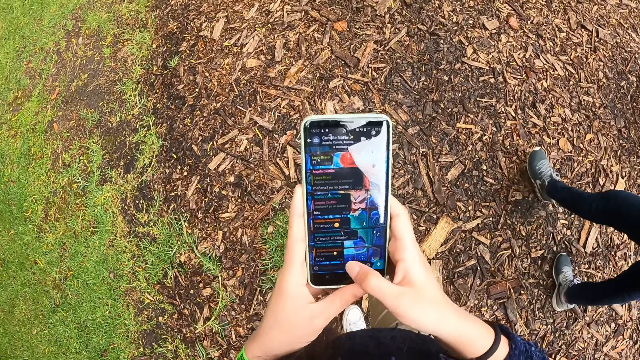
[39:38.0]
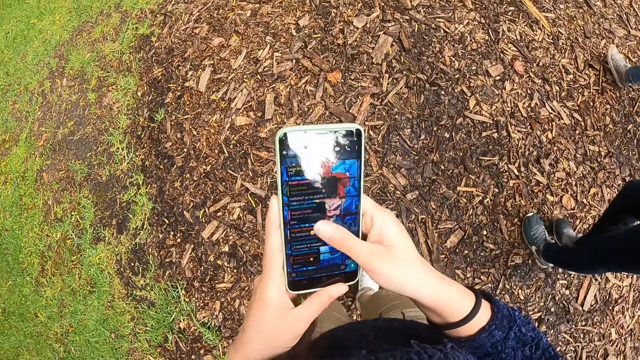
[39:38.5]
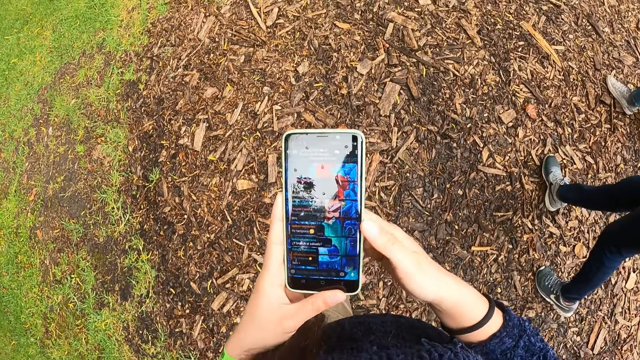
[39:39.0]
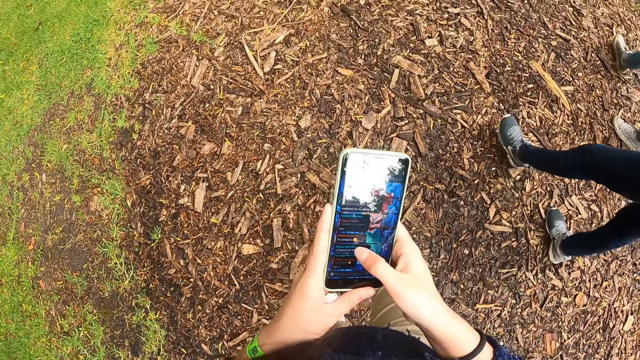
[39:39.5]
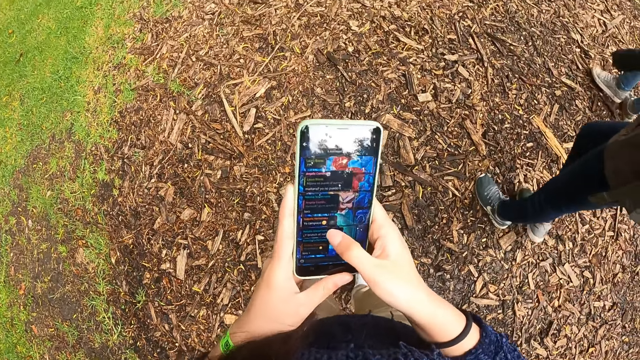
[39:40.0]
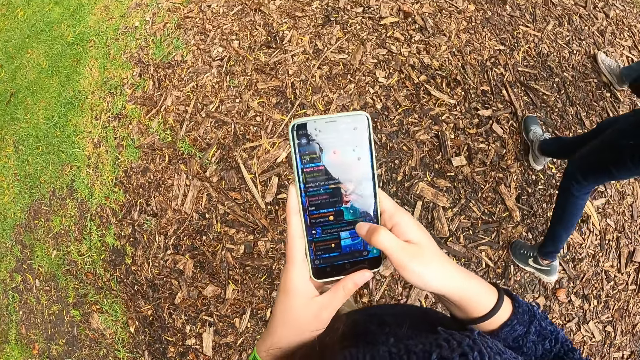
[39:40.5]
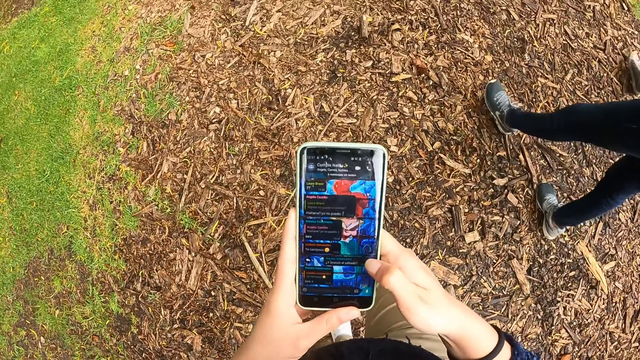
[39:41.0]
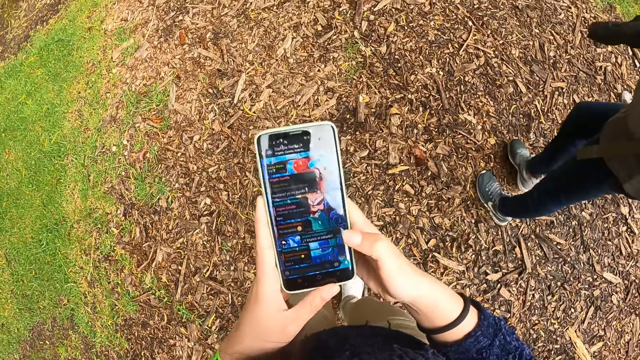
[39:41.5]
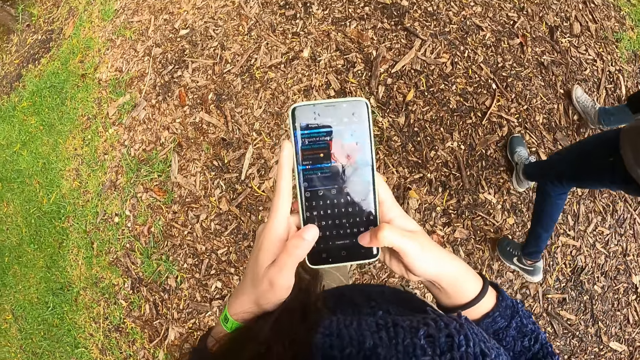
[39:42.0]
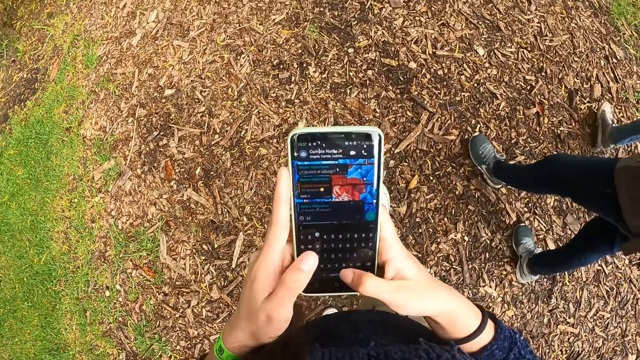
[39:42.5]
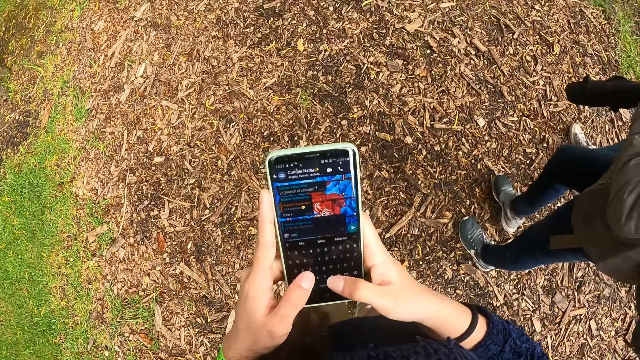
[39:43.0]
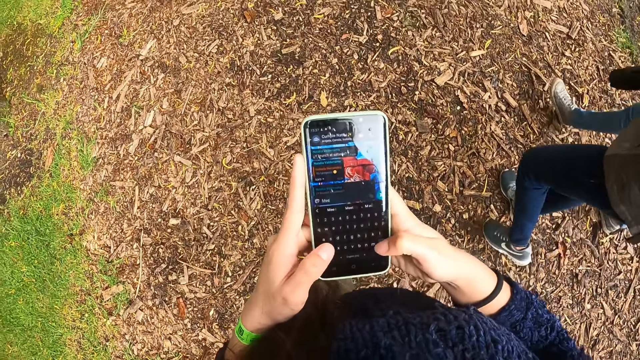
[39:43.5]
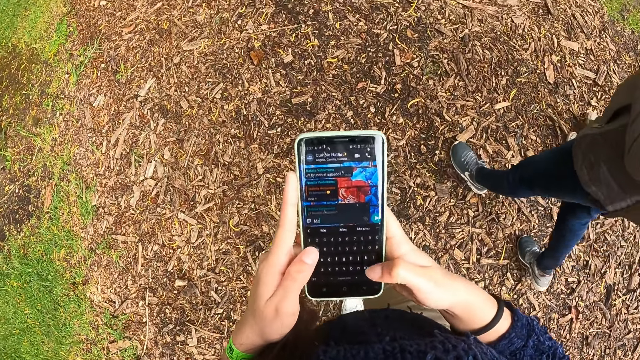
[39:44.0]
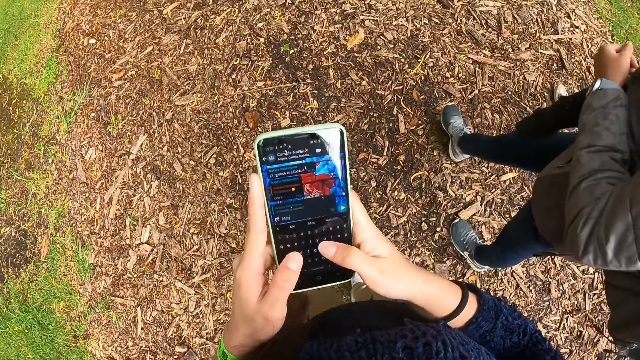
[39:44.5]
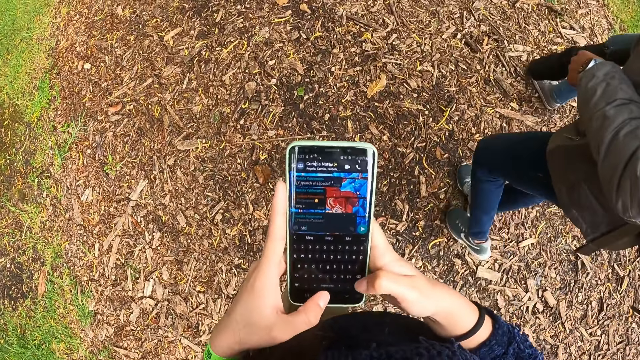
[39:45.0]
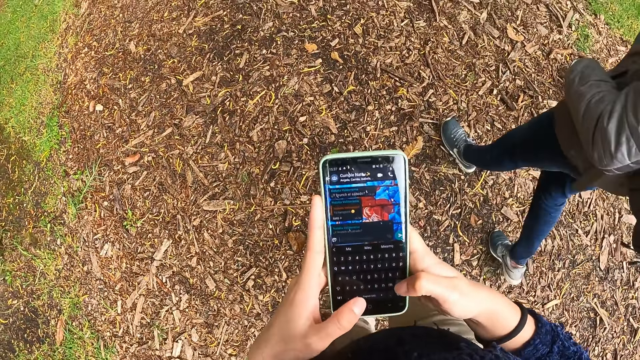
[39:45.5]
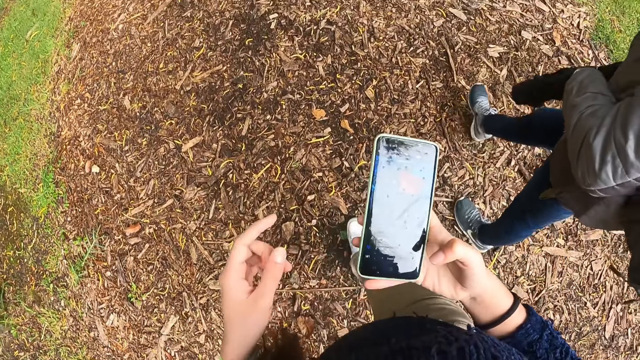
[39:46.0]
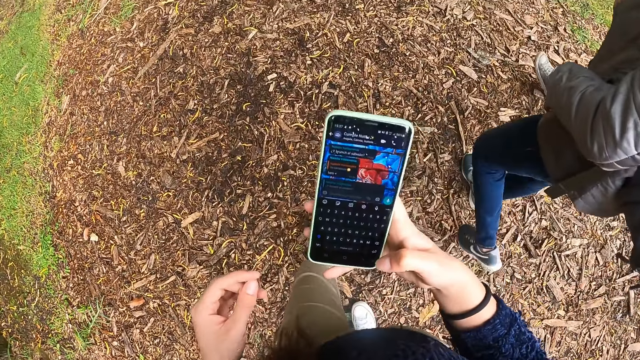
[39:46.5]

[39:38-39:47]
The camera wearer types on a phone.

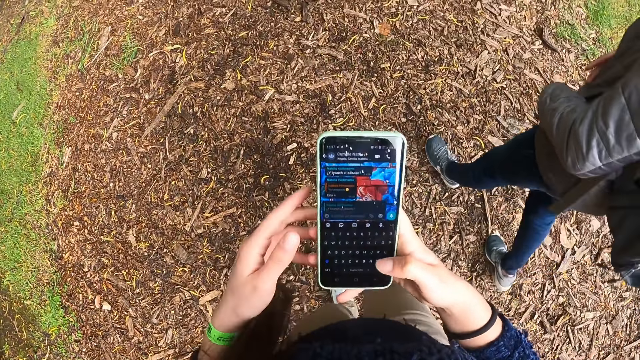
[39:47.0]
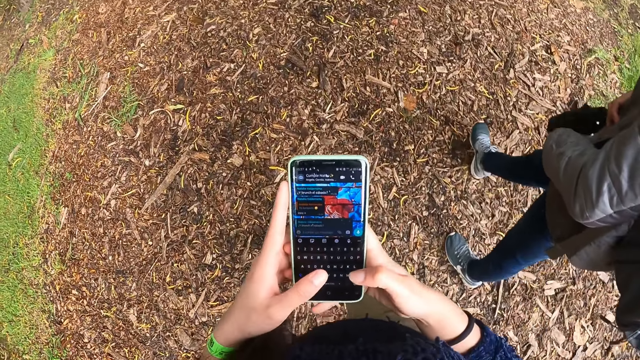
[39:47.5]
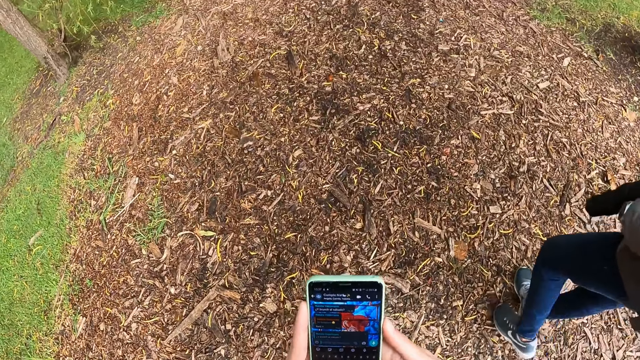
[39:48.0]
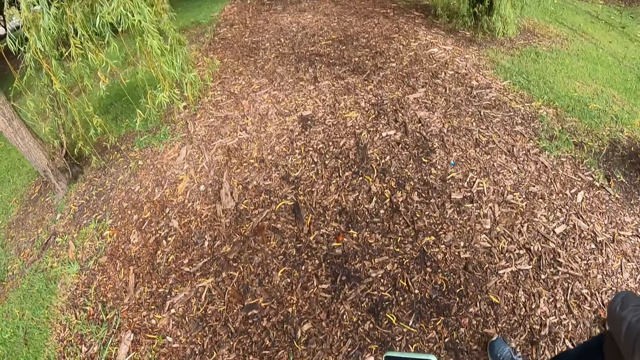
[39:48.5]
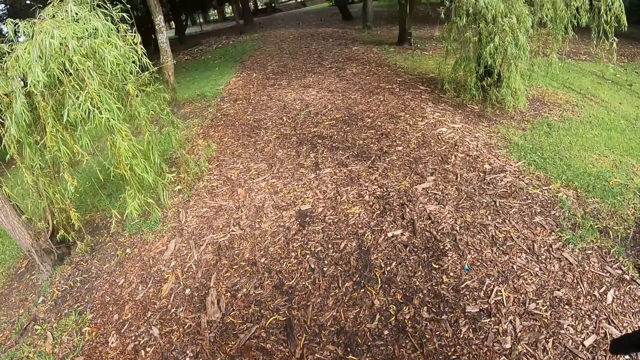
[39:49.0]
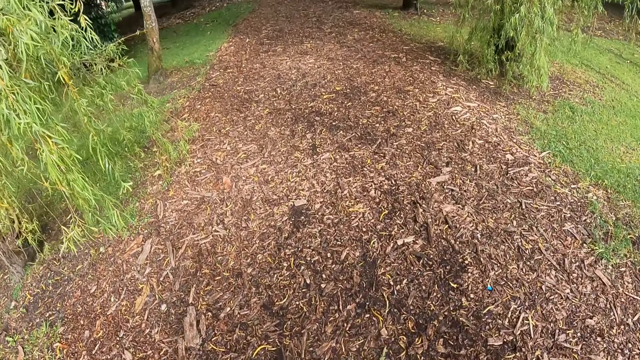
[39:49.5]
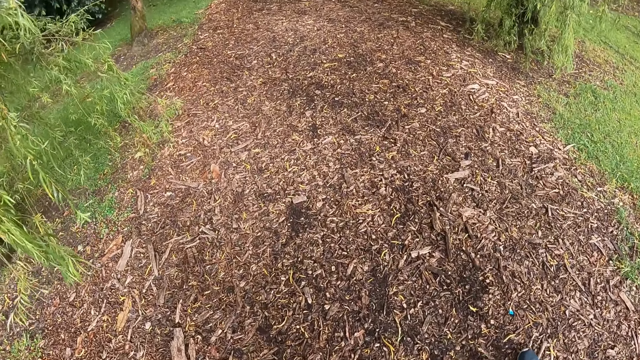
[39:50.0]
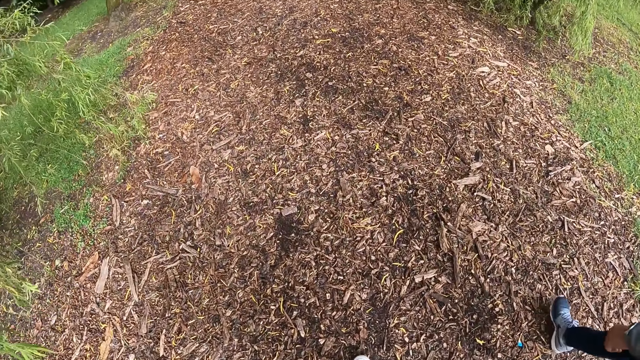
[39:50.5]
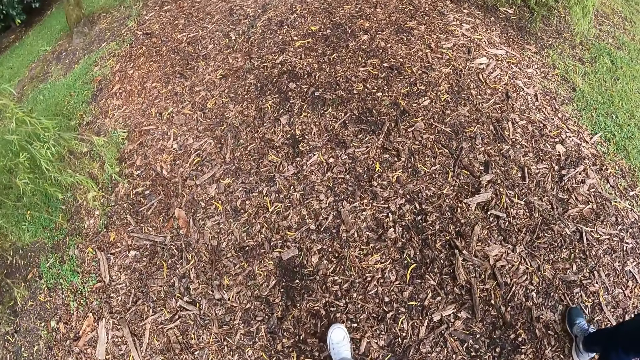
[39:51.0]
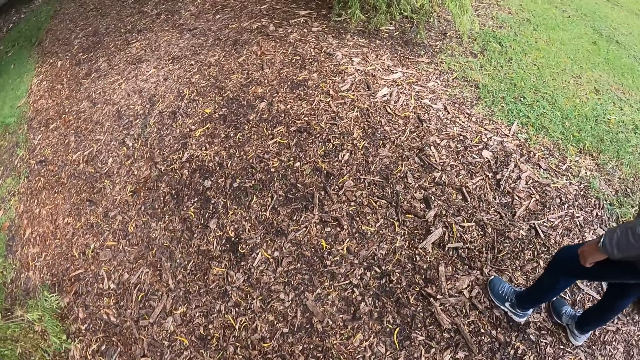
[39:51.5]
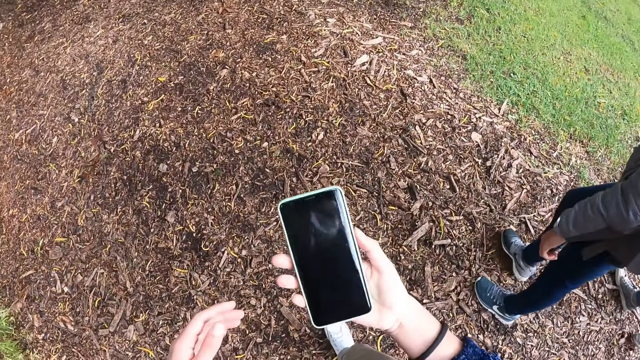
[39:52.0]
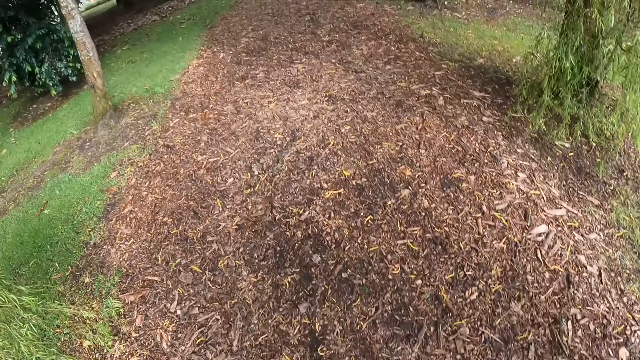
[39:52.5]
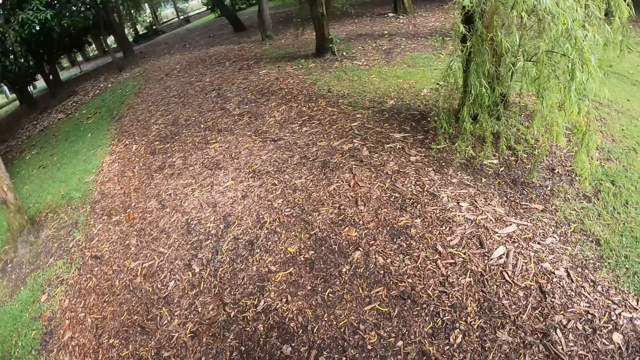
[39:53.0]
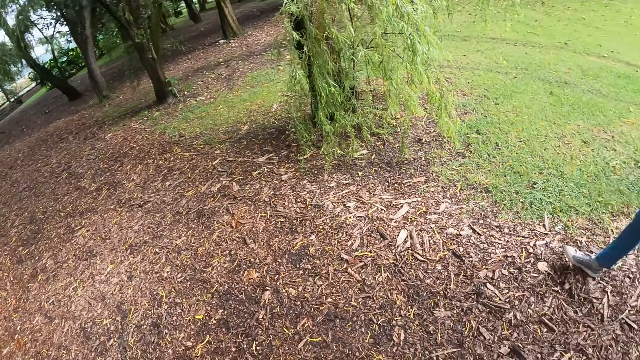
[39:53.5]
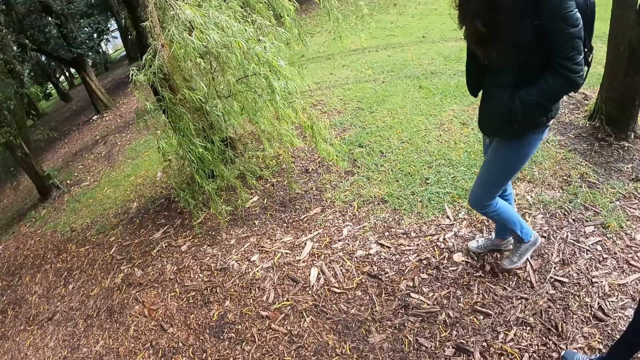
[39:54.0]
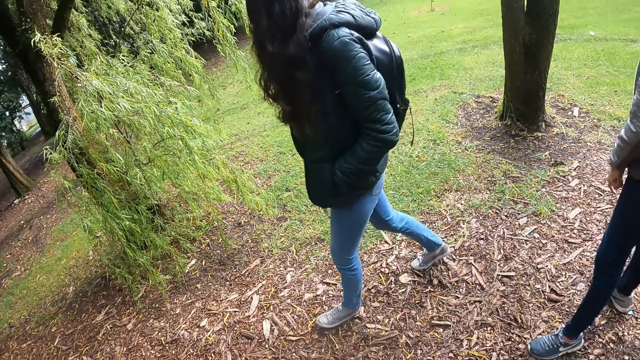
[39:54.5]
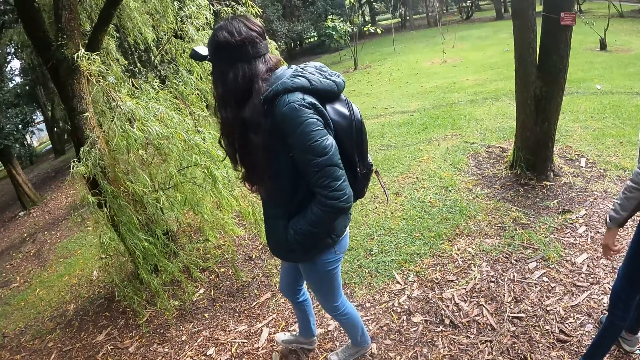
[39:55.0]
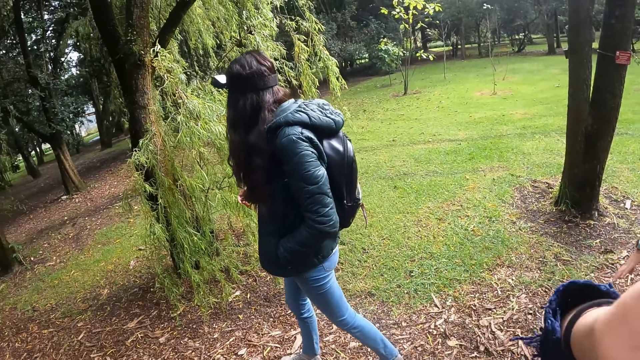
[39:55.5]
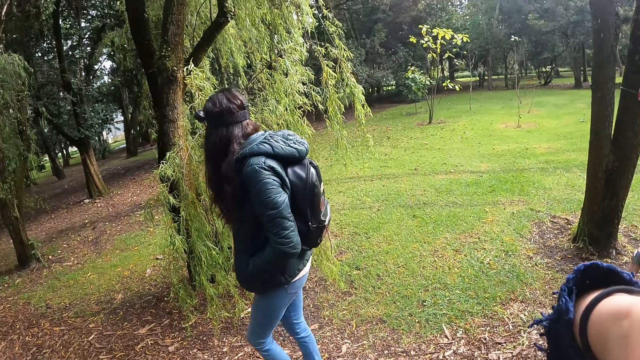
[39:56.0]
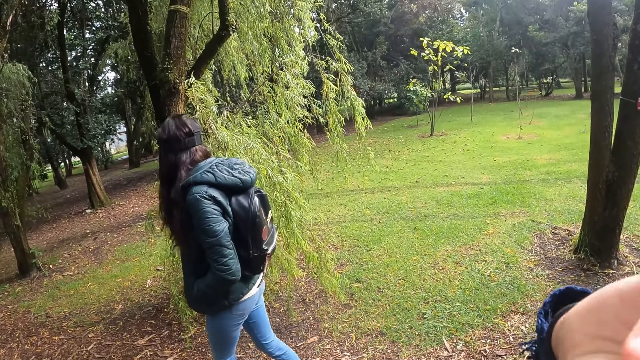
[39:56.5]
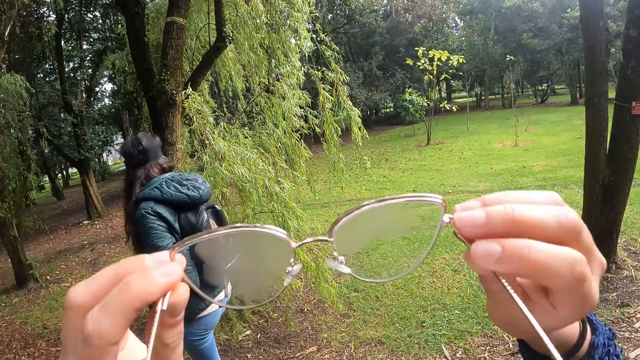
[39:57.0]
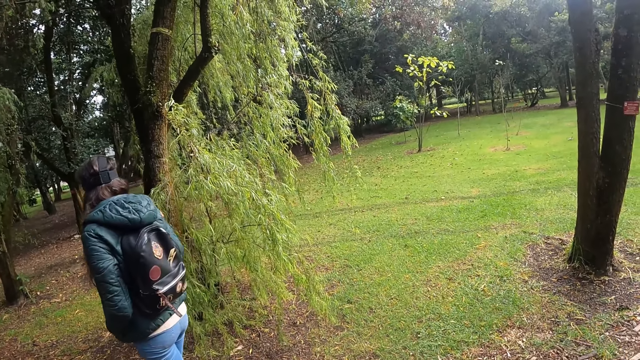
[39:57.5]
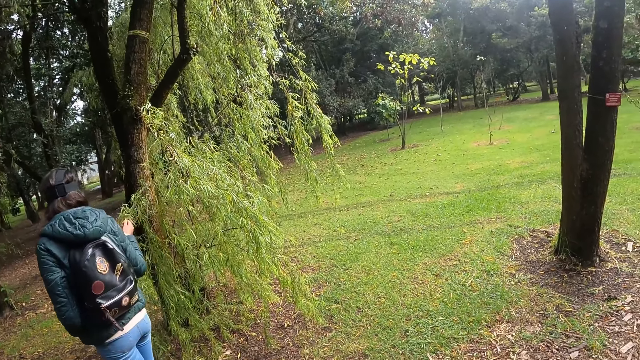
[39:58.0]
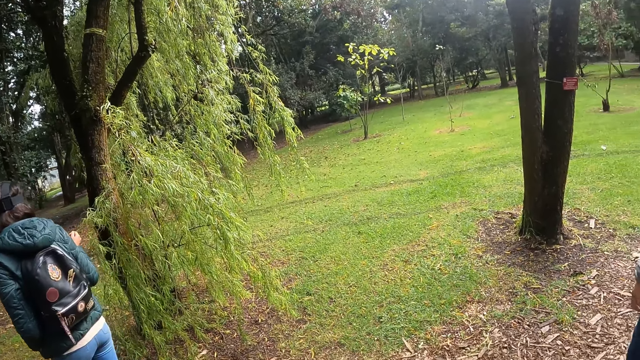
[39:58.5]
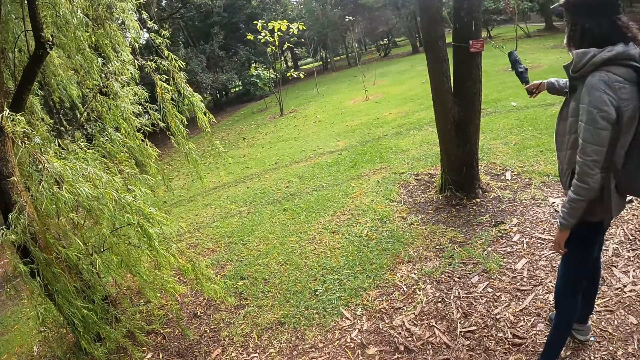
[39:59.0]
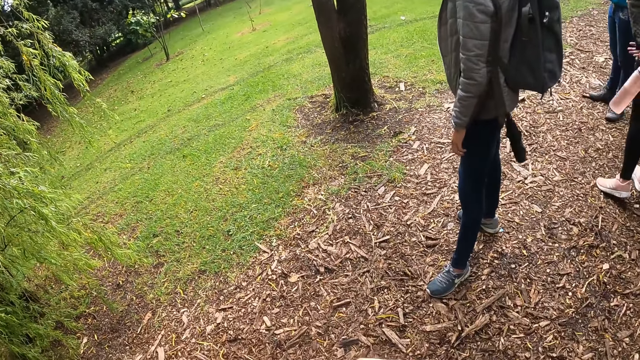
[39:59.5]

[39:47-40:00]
The camera wearer walks in the park. She looks around. She removes her glasses from her eyes with her hands. She looks around.
